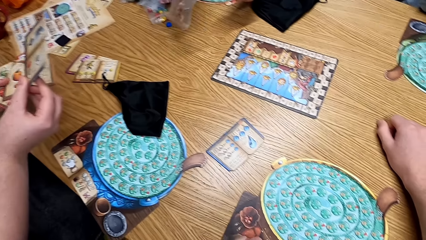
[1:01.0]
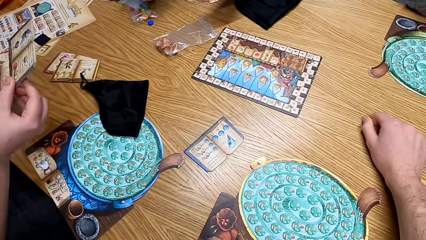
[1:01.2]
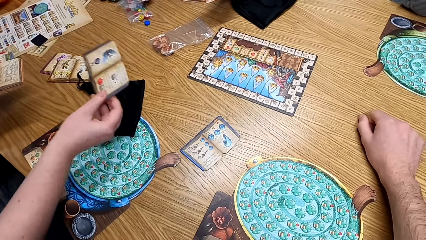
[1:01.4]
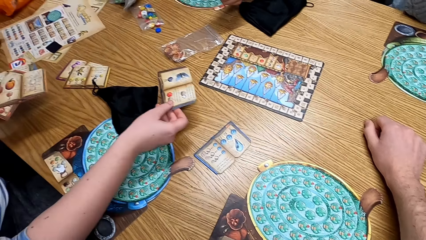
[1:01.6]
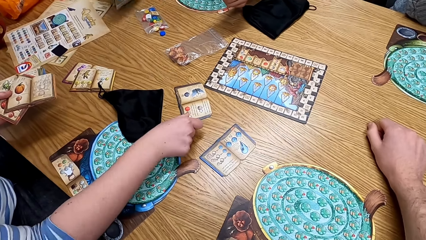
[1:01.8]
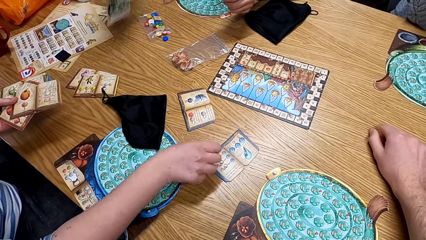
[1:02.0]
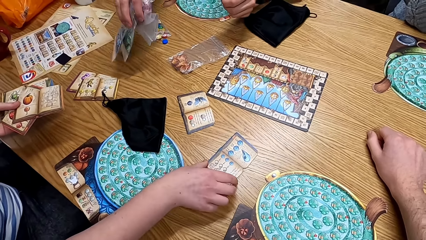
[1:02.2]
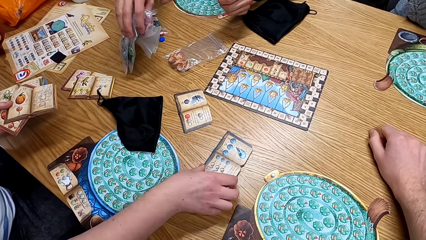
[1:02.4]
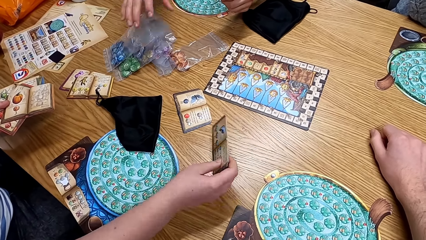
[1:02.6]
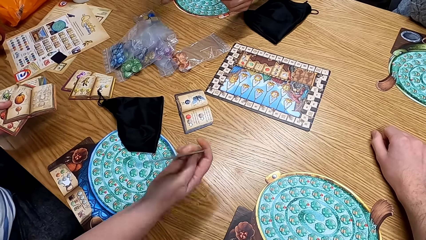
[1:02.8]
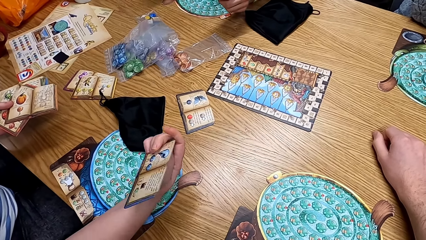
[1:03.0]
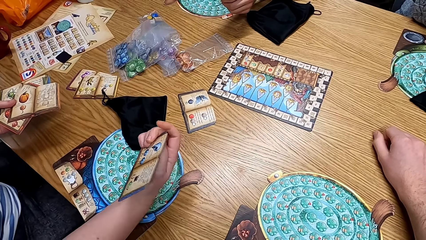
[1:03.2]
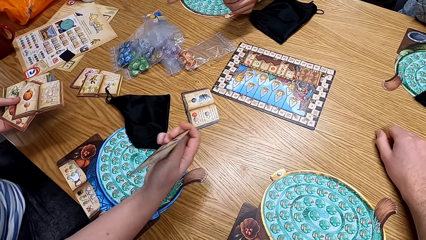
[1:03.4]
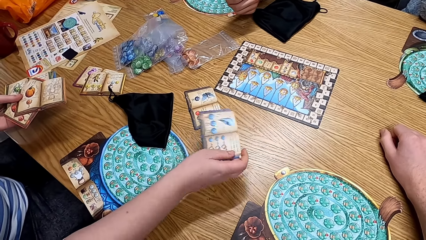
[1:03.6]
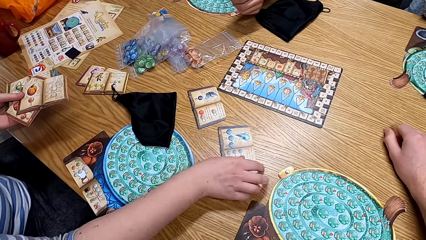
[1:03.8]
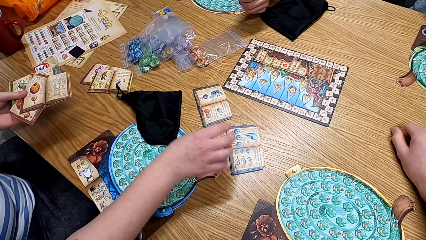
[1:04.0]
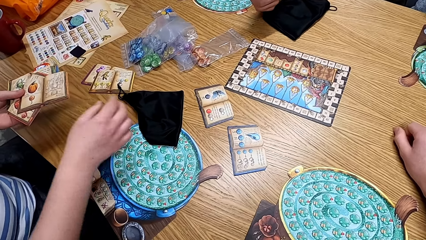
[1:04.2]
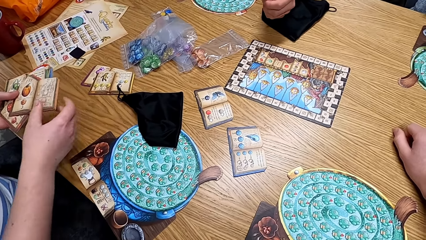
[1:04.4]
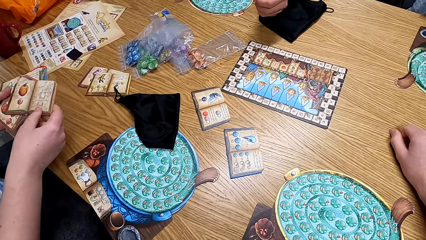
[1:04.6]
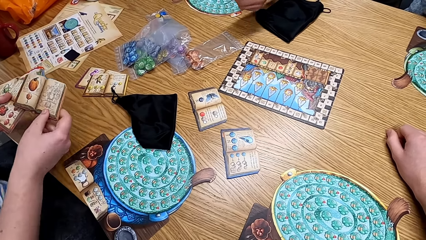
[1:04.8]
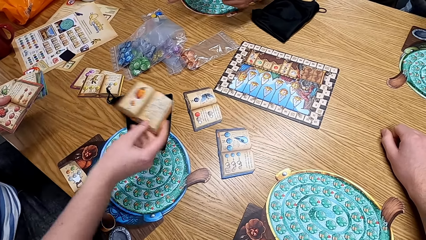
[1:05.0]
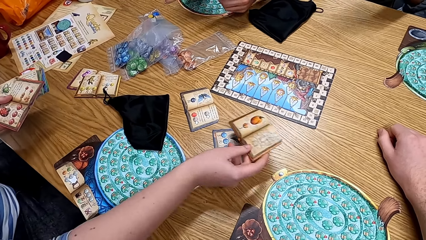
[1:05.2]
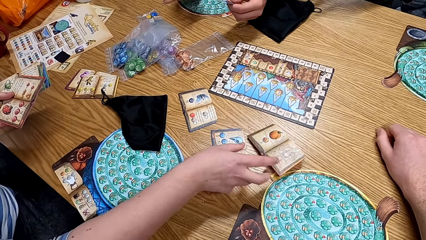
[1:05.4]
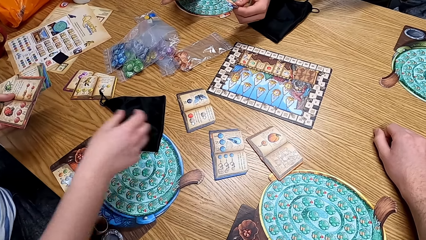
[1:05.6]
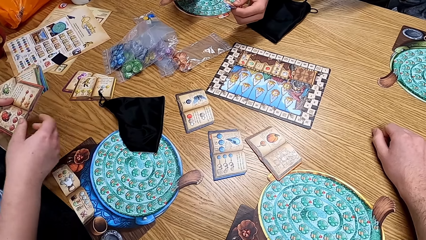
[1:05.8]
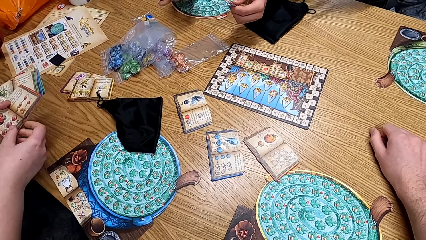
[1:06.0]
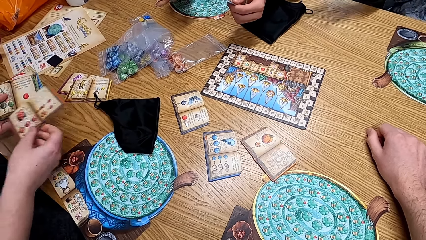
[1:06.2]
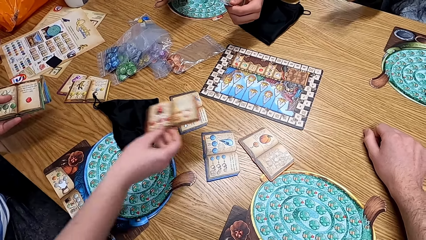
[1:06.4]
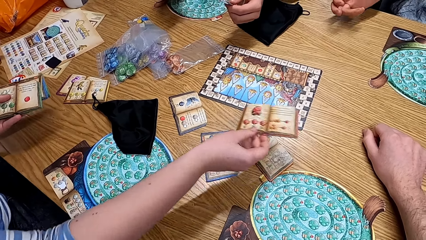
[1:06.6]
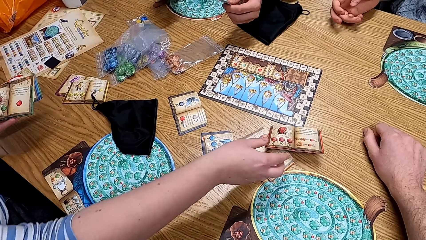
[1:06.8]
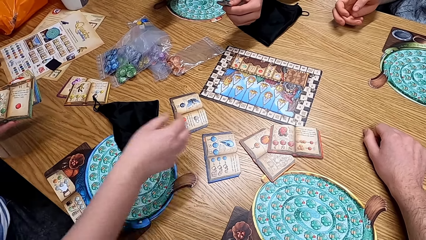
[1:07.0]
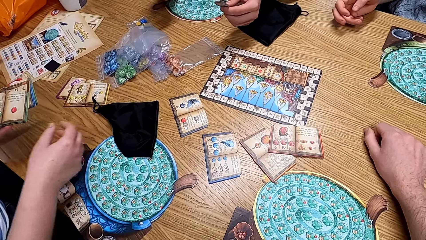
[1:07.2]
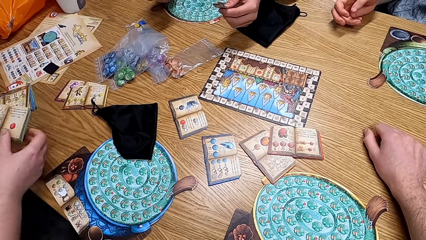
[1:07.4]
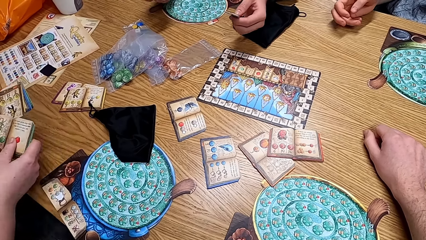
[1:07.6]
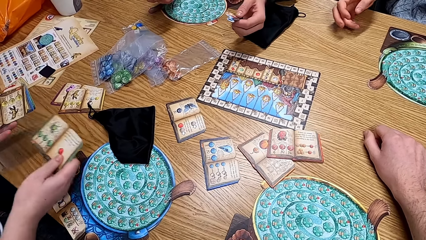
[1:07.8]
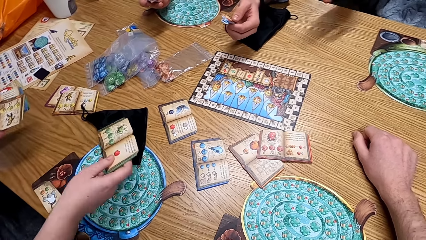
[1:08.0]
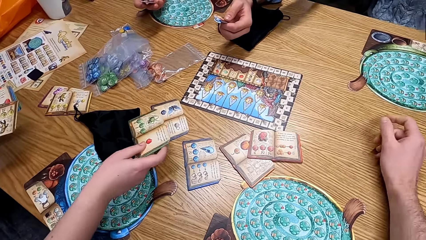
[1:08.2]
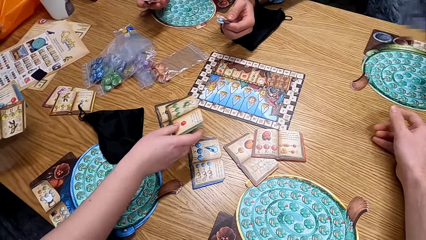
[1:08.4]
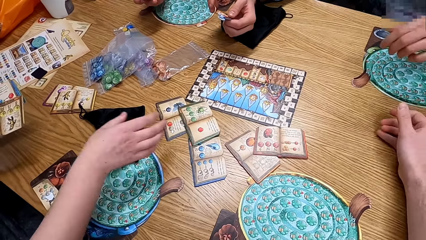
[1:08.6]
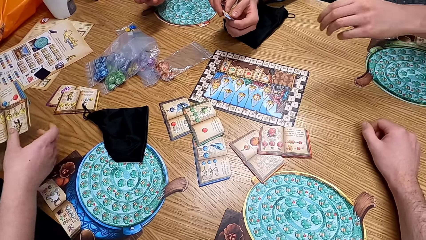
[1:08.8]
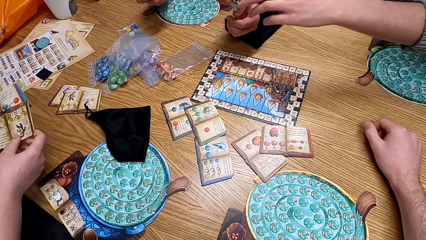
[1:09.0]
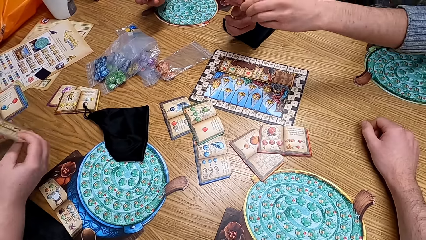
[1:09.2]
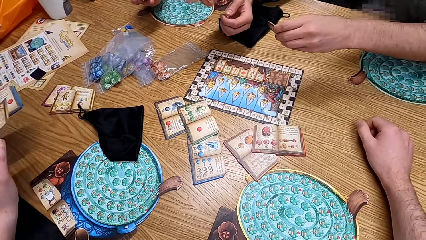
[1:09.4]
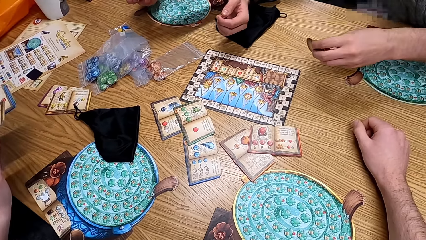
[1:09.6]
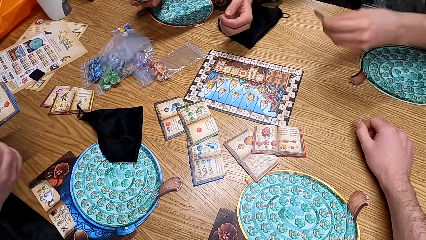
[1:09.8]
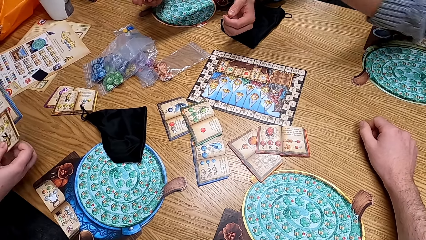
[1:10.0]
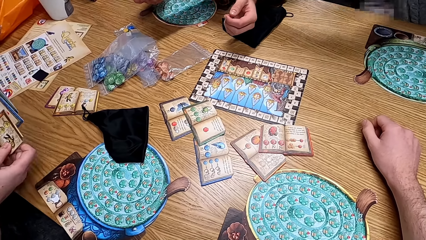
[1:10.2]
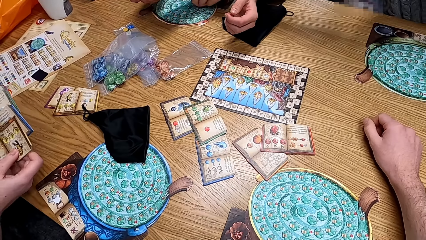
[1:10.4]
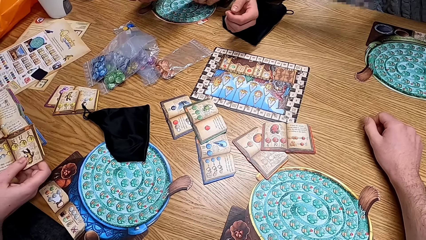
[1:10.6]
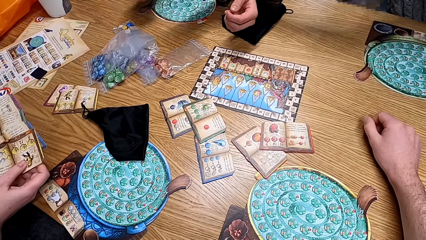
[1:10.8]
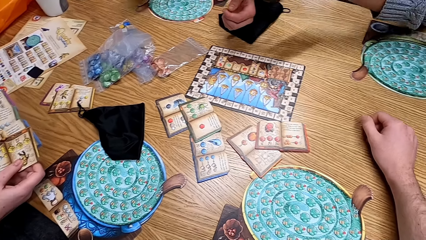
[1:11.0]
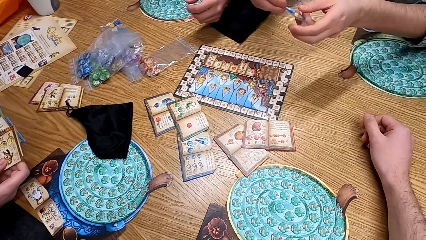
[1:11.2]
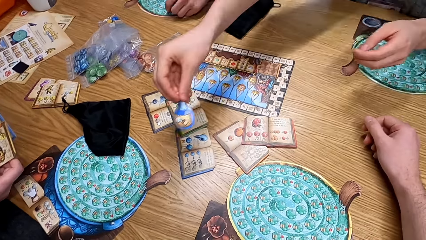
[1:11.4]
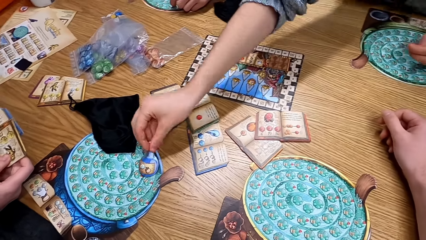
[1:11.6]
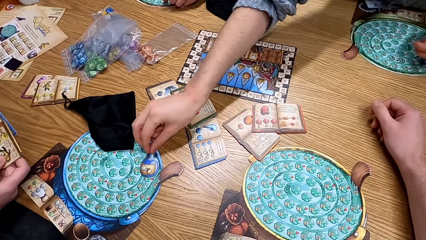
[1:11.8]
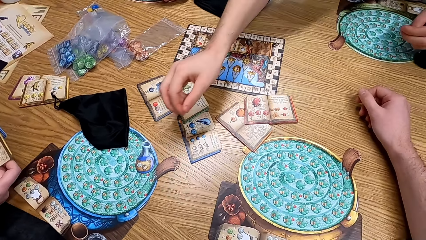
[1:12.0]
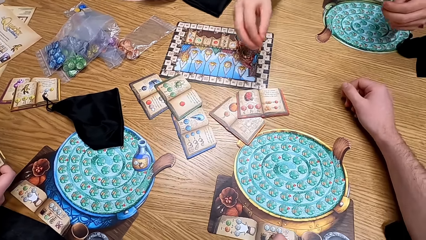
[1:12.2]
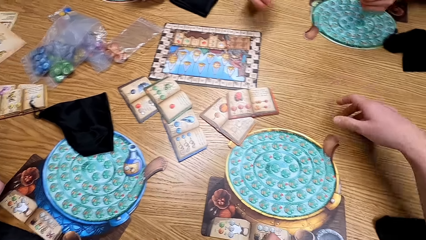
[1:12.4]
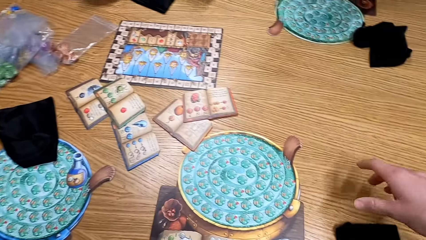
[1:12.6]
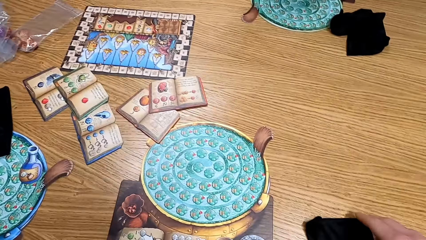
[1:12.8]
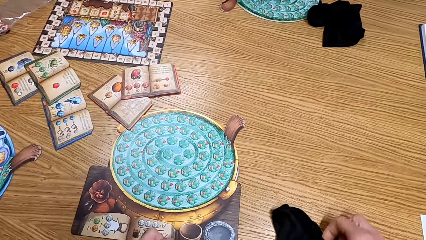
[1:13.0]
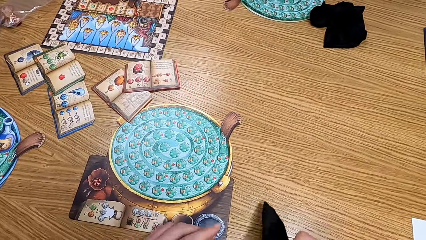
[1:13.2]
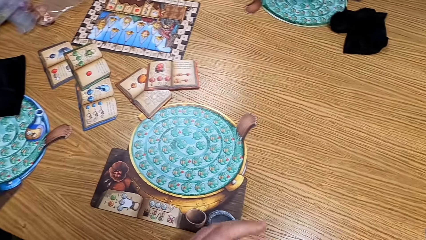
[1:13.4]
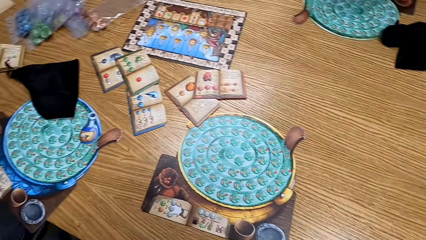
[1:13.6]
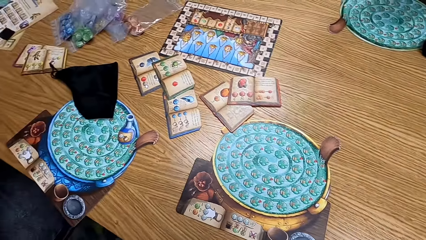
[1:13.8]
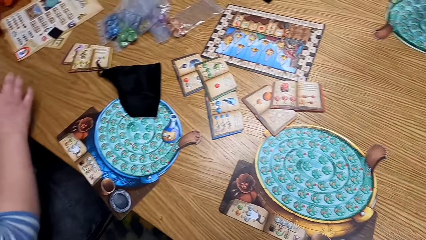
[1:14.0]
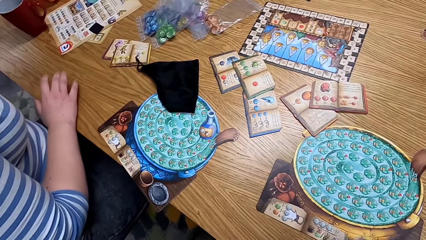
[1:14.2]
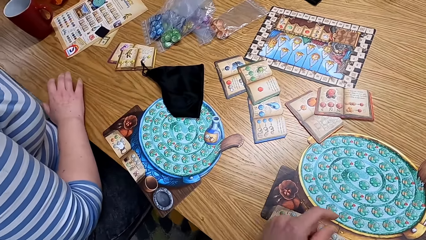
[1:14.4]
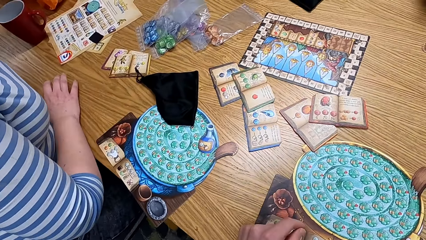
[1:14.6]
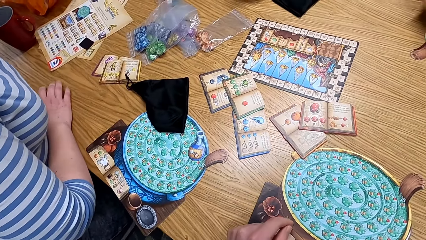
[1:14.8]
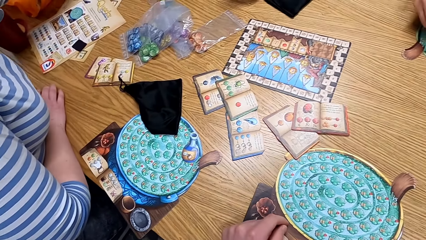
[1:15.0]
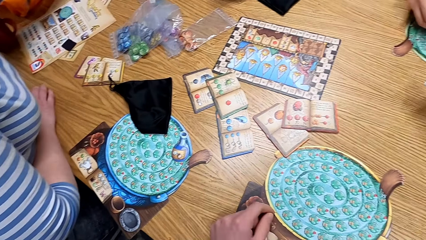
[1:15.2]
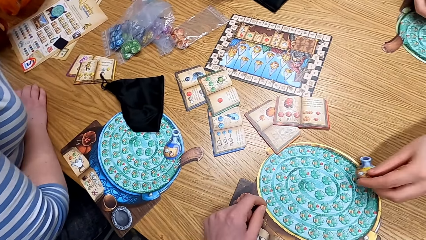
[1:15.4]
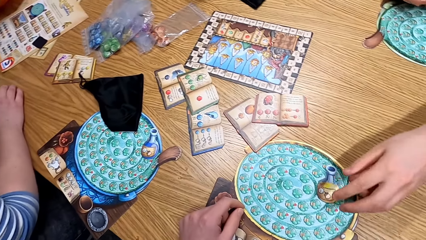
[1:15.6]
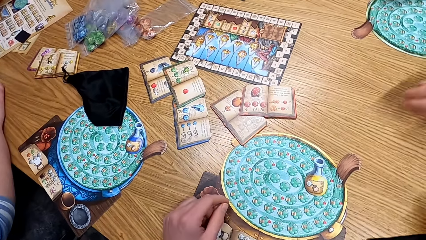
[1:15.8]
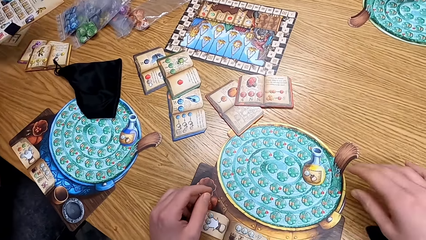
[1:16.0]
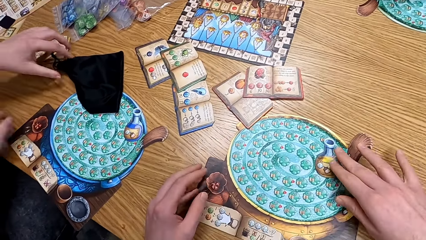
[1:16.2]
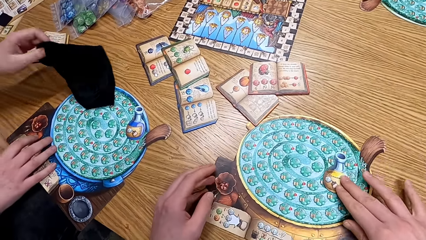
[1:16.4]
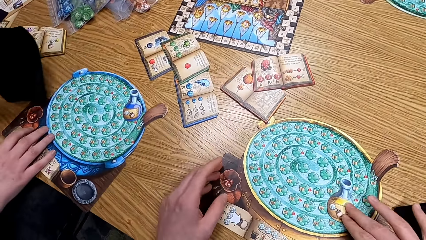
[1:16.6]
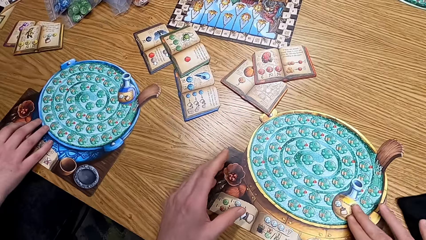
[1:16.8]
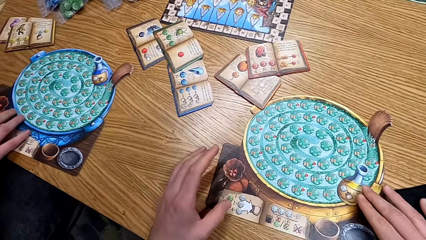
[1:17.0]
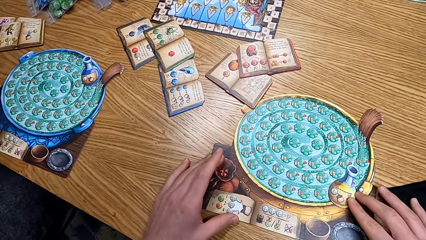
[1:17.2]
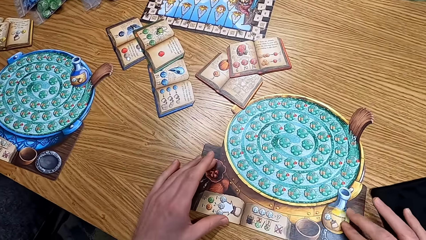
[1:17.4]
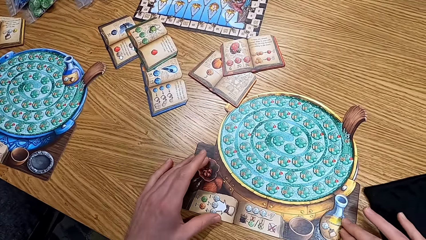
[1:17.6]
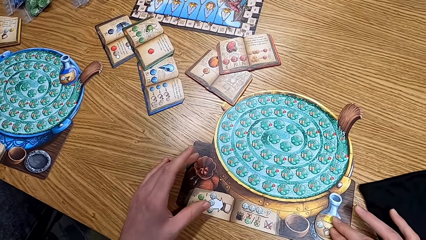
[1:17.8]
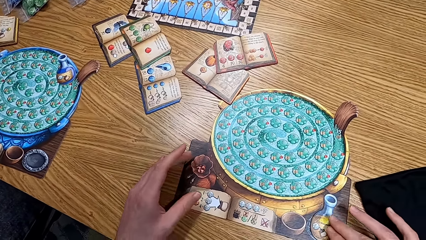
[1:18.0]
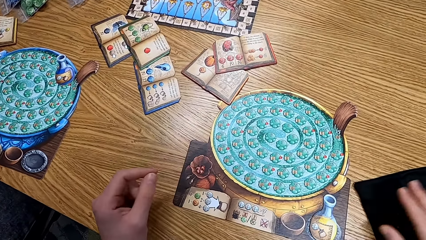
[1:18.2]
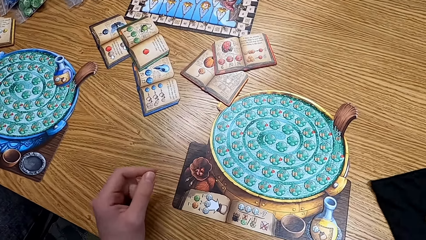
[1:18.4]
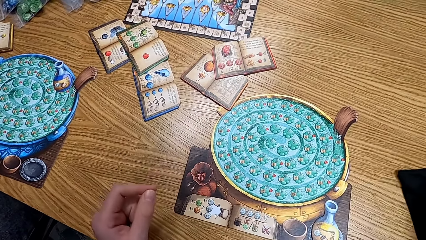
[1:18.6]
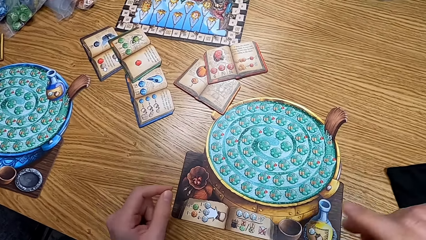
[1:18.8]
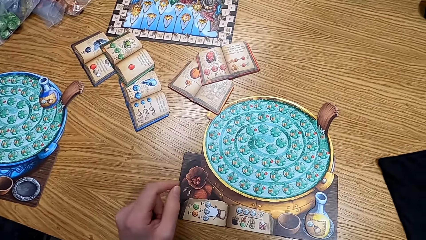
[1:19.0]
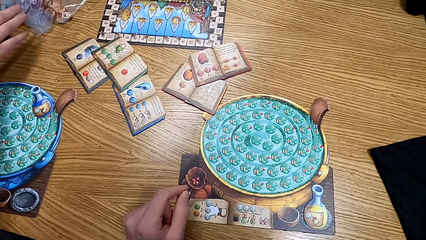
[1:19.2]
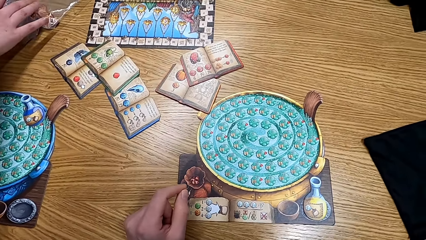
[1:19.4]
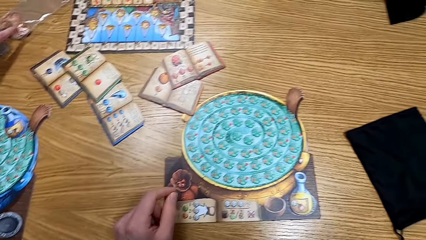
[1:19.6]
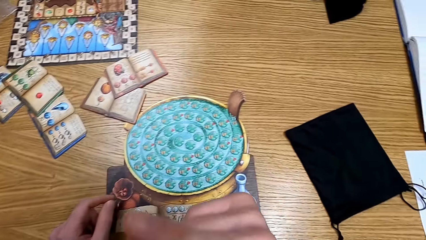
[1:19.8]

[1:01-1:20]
A lady puts the manual book on the table. The lady puts the papers on the ground. A man puts a bag of tokens on the table. Another man looks at the papers. The lady checks the manual book and puts the manual book on the table. The camera wearer looks at the table. Another lady puts a blue chip on the board. The camera wearer picks the bag from the table. They pick the piece of cloth. The other lady puts the blue chip on the board. The camera wearer picks up the papers. They touch the board.
